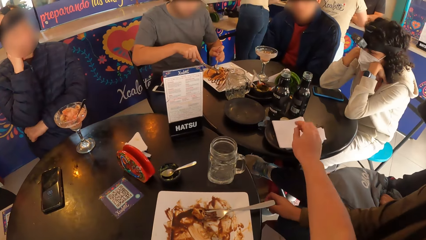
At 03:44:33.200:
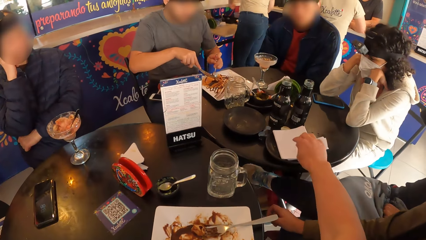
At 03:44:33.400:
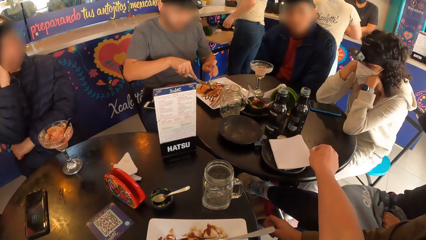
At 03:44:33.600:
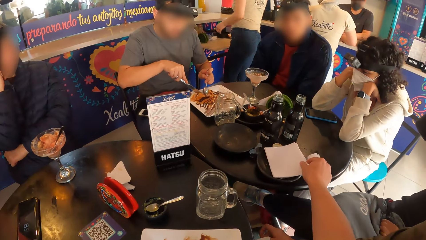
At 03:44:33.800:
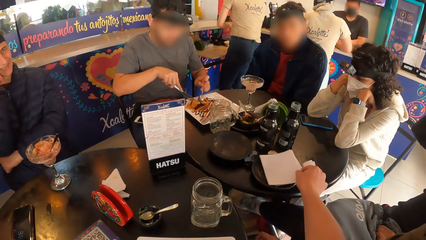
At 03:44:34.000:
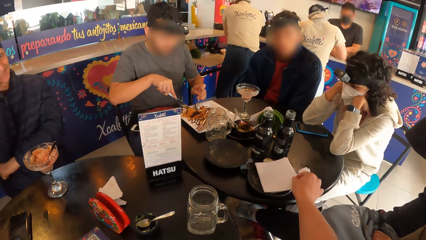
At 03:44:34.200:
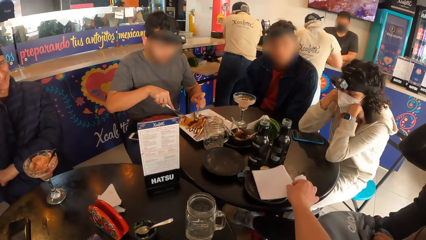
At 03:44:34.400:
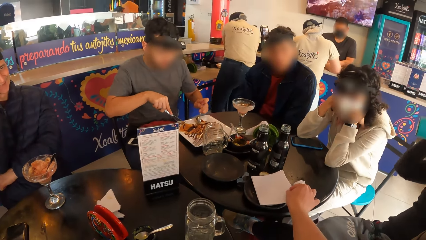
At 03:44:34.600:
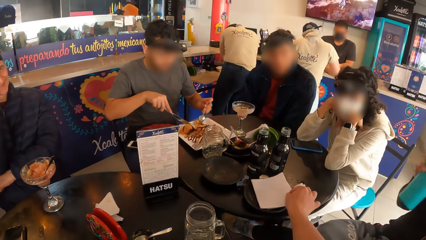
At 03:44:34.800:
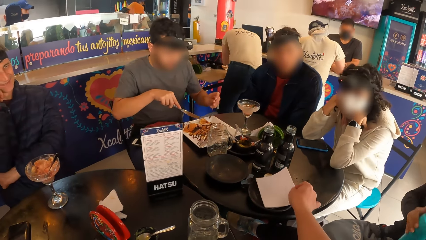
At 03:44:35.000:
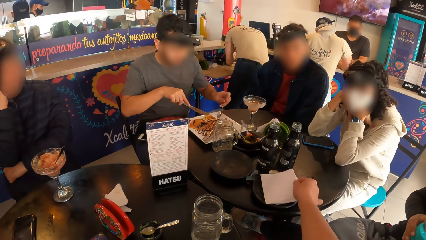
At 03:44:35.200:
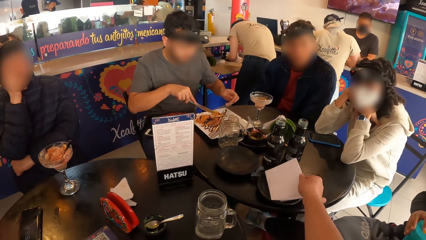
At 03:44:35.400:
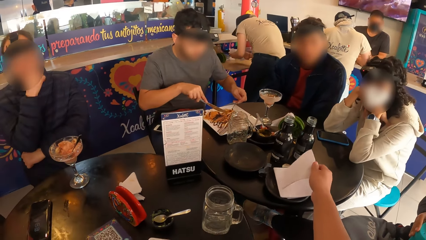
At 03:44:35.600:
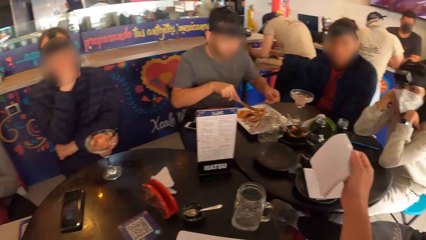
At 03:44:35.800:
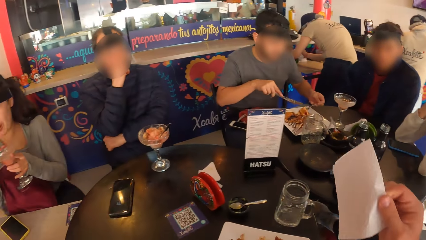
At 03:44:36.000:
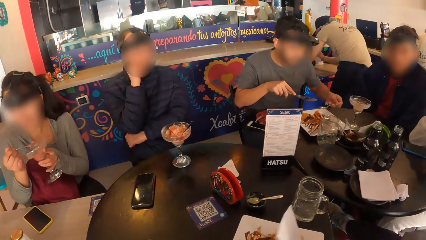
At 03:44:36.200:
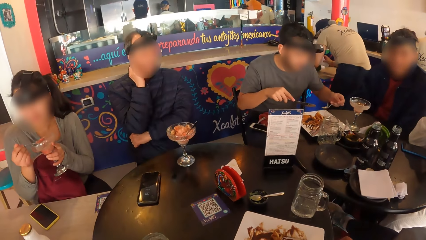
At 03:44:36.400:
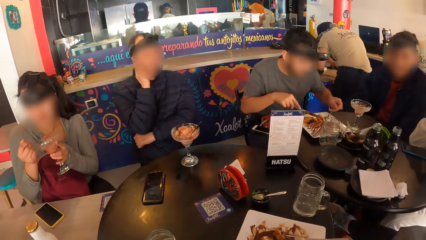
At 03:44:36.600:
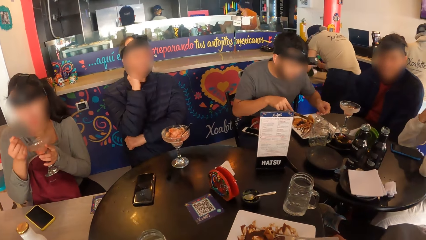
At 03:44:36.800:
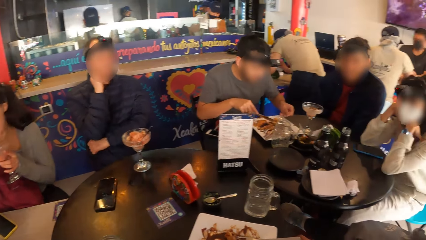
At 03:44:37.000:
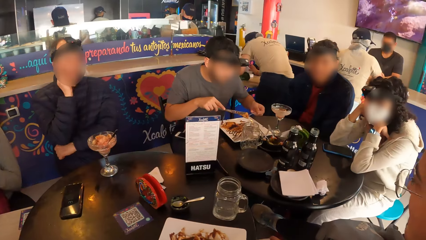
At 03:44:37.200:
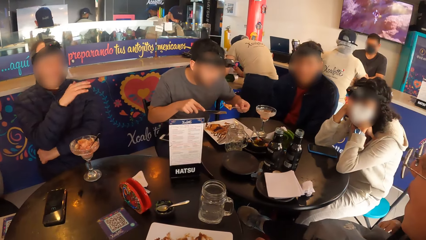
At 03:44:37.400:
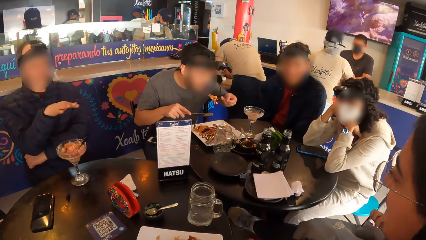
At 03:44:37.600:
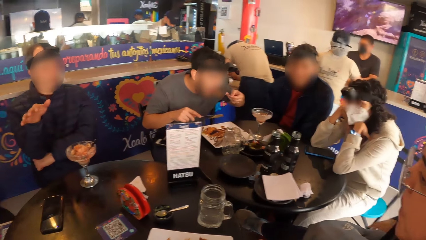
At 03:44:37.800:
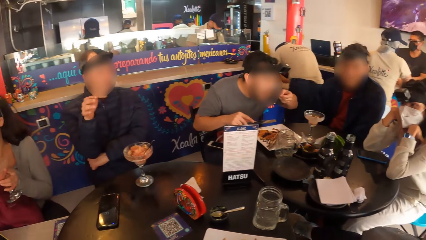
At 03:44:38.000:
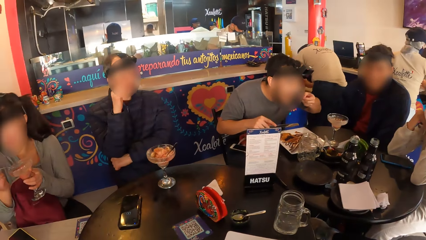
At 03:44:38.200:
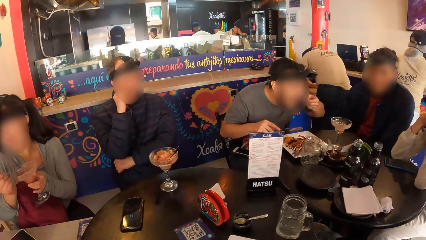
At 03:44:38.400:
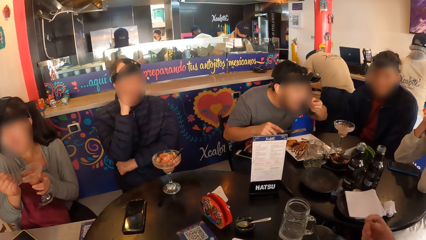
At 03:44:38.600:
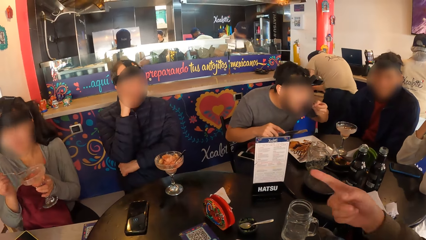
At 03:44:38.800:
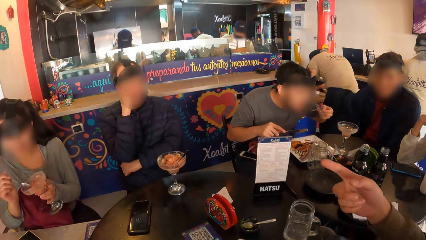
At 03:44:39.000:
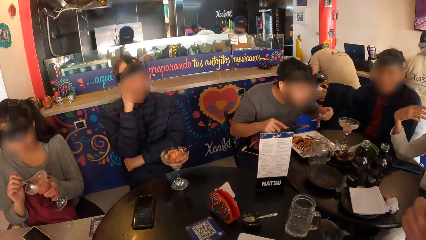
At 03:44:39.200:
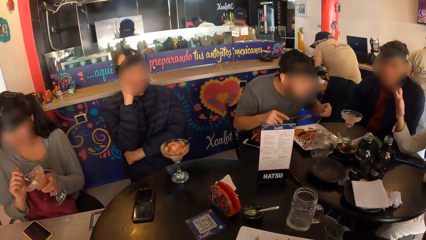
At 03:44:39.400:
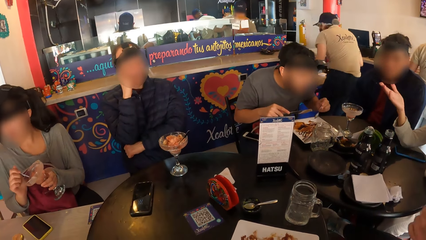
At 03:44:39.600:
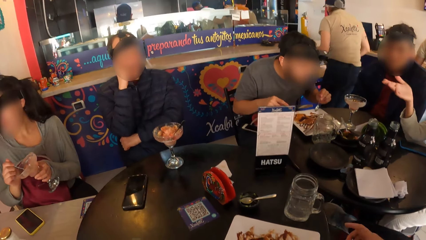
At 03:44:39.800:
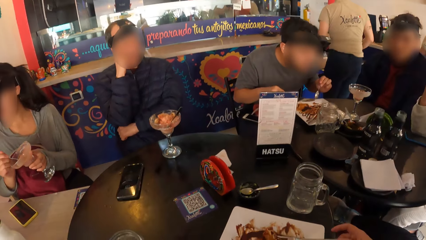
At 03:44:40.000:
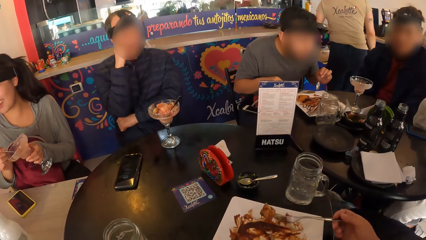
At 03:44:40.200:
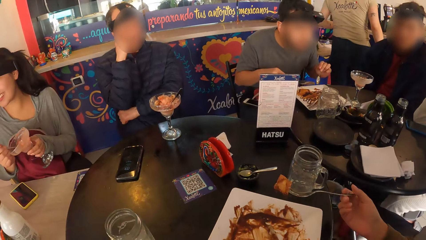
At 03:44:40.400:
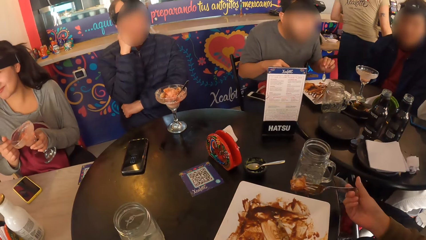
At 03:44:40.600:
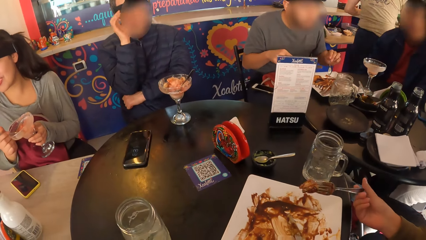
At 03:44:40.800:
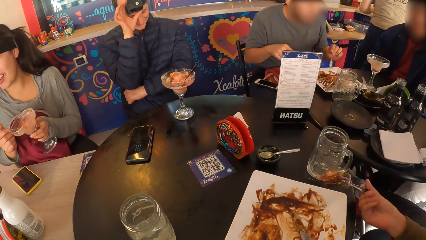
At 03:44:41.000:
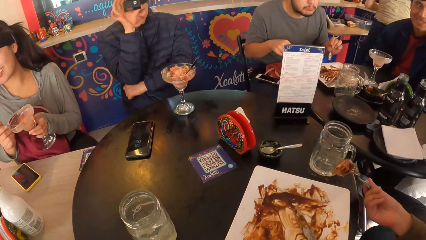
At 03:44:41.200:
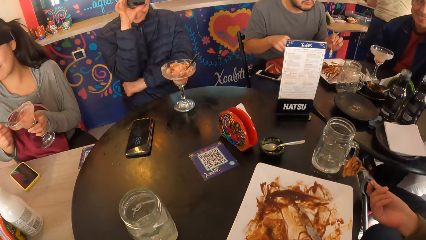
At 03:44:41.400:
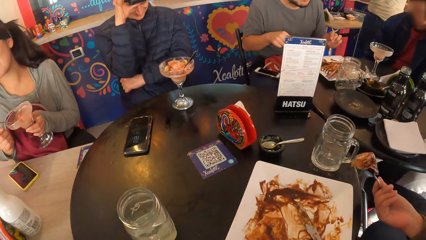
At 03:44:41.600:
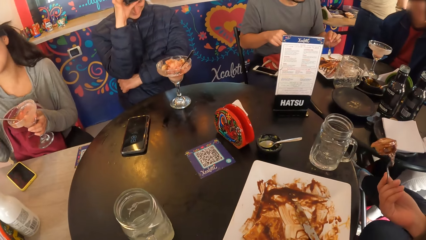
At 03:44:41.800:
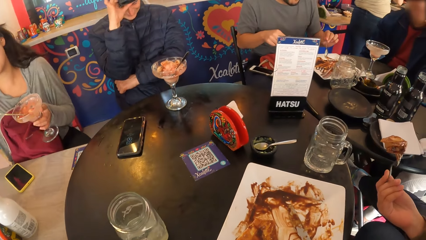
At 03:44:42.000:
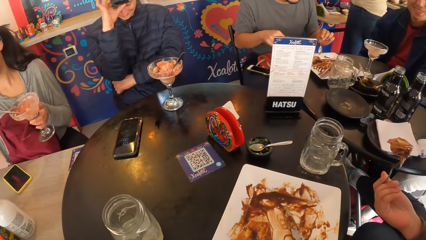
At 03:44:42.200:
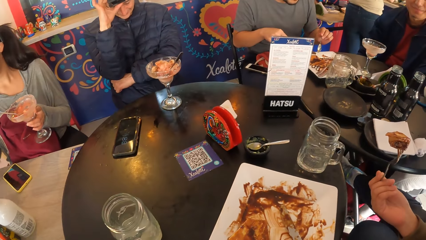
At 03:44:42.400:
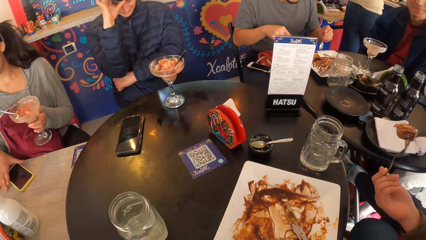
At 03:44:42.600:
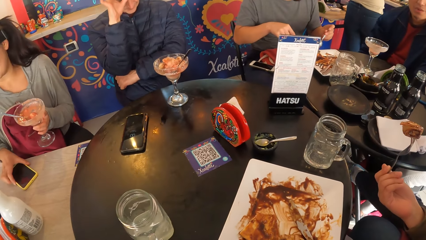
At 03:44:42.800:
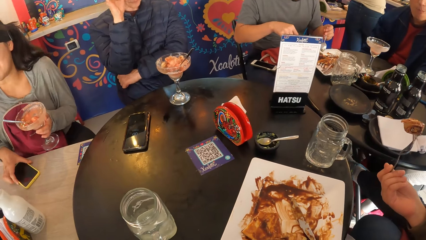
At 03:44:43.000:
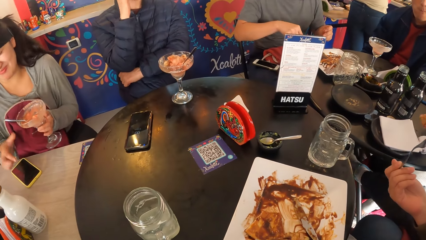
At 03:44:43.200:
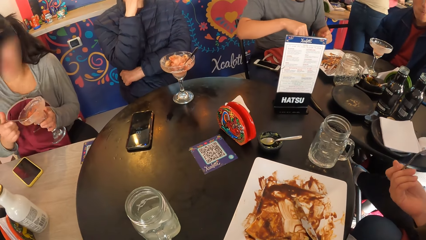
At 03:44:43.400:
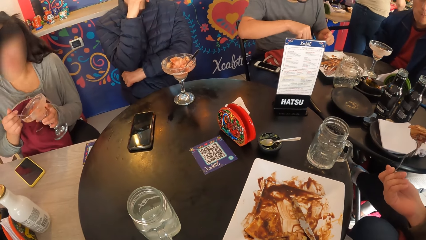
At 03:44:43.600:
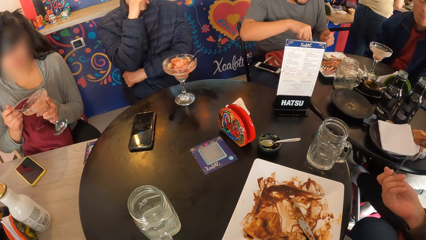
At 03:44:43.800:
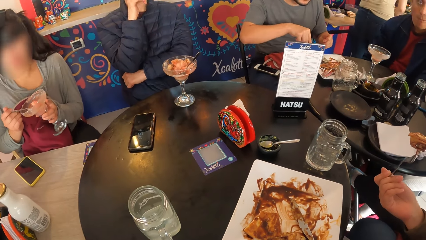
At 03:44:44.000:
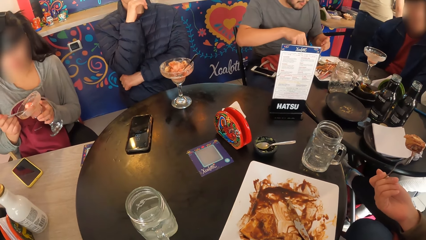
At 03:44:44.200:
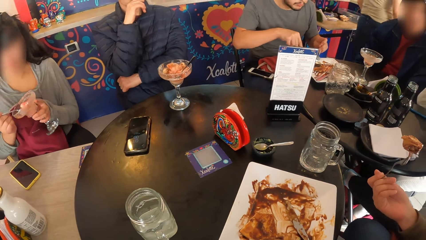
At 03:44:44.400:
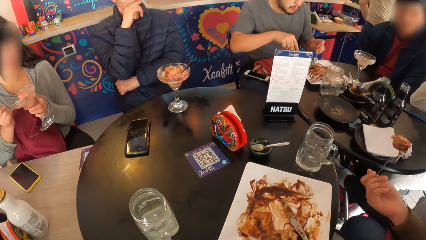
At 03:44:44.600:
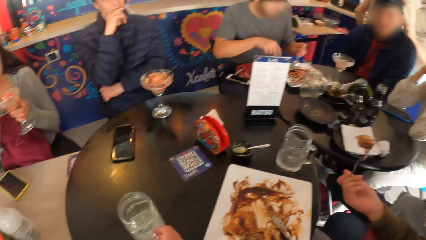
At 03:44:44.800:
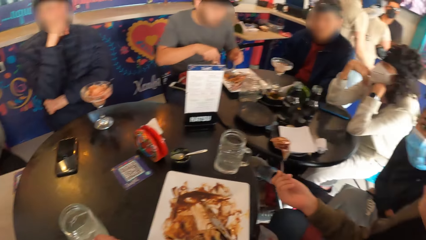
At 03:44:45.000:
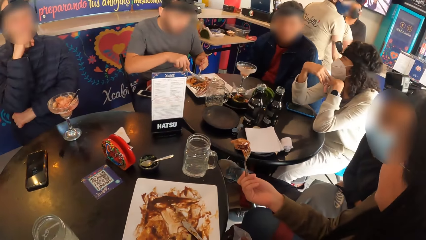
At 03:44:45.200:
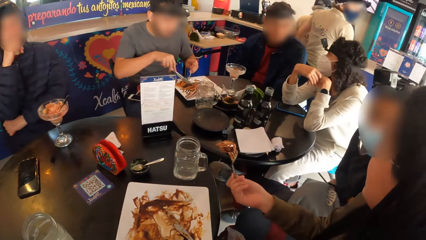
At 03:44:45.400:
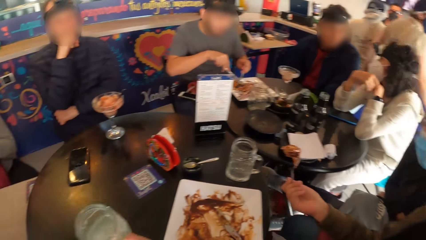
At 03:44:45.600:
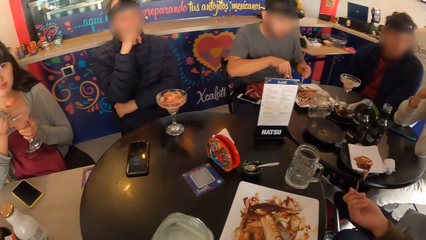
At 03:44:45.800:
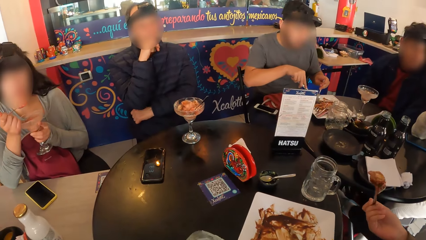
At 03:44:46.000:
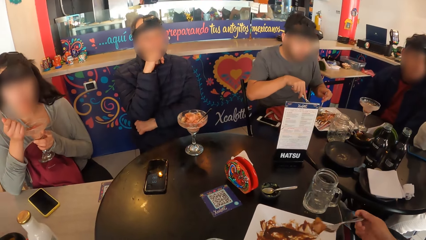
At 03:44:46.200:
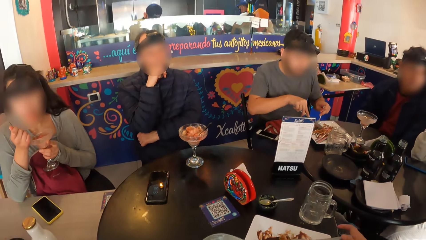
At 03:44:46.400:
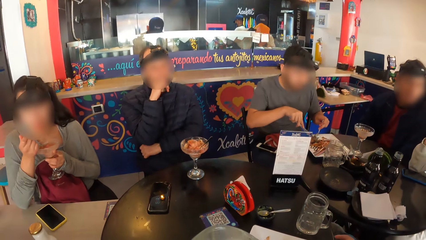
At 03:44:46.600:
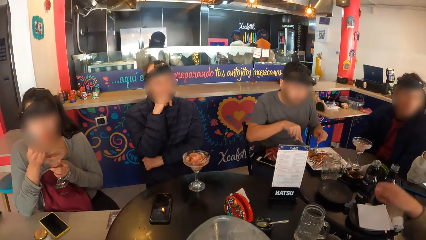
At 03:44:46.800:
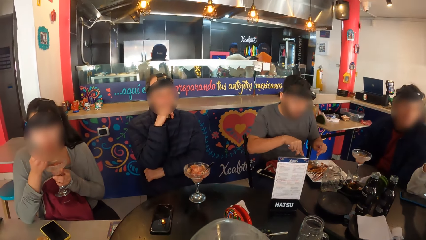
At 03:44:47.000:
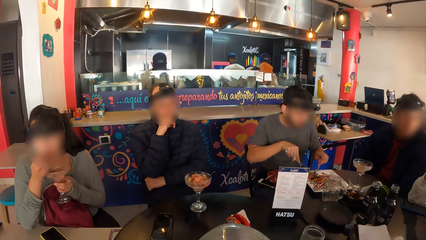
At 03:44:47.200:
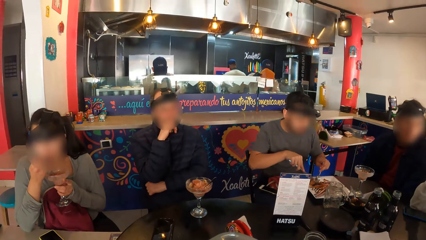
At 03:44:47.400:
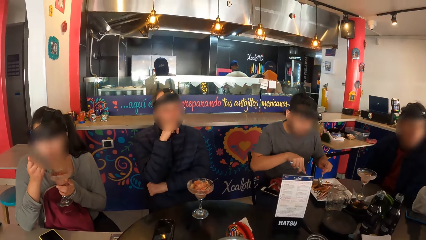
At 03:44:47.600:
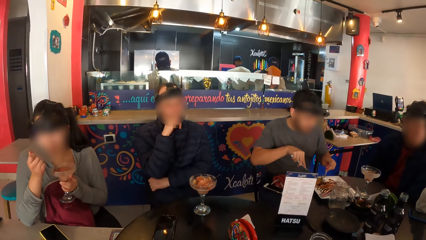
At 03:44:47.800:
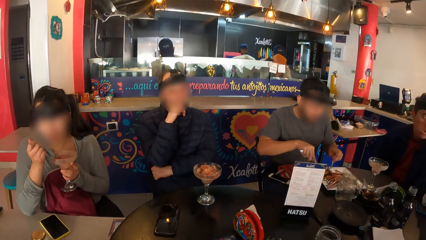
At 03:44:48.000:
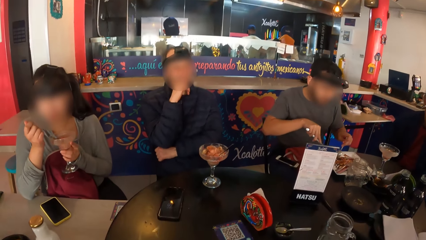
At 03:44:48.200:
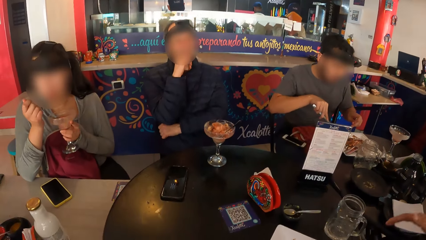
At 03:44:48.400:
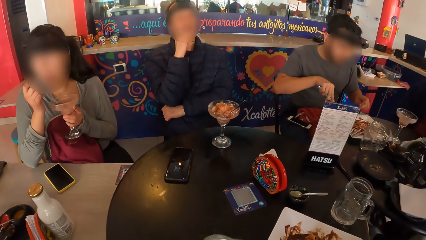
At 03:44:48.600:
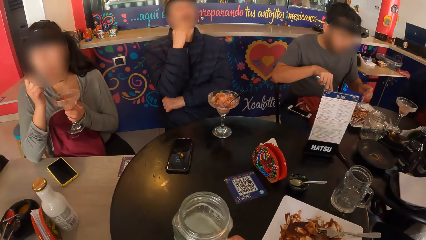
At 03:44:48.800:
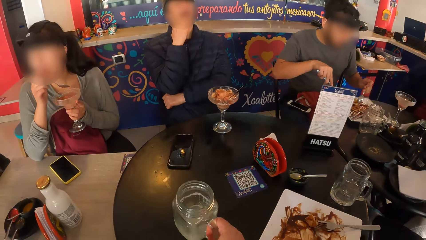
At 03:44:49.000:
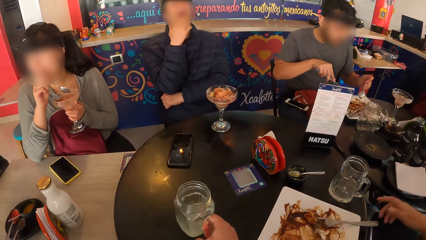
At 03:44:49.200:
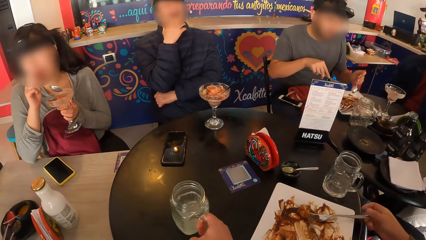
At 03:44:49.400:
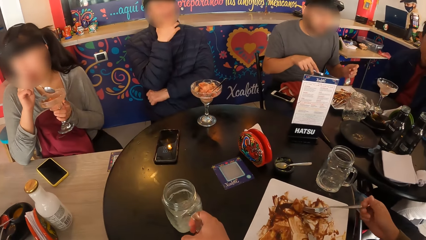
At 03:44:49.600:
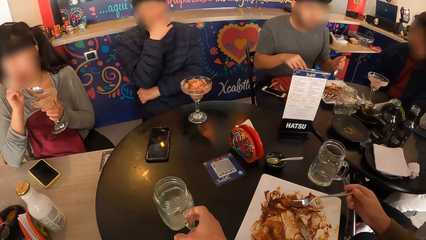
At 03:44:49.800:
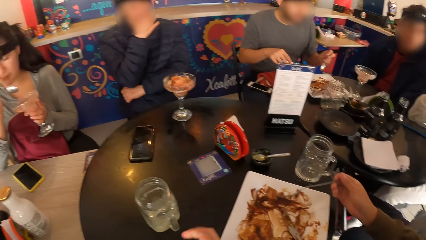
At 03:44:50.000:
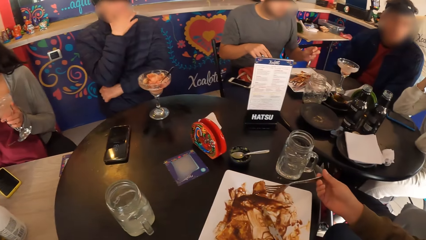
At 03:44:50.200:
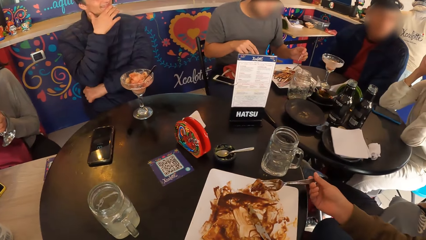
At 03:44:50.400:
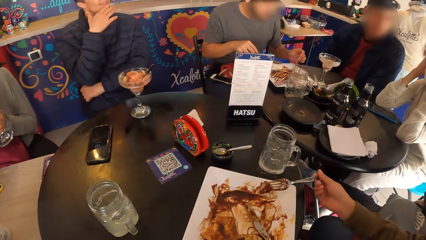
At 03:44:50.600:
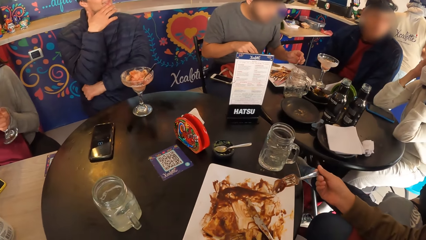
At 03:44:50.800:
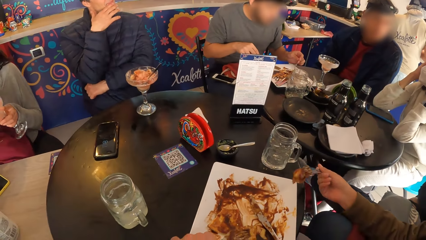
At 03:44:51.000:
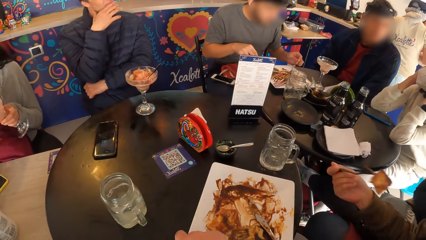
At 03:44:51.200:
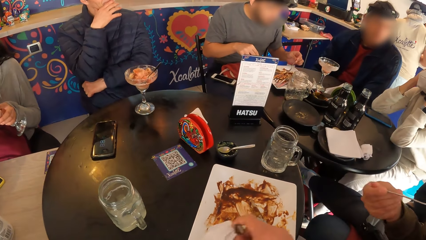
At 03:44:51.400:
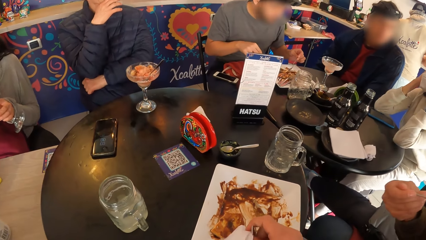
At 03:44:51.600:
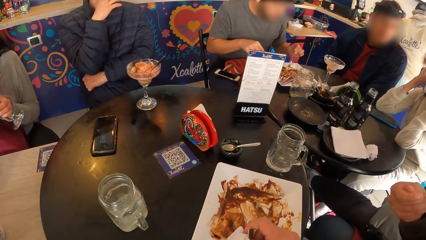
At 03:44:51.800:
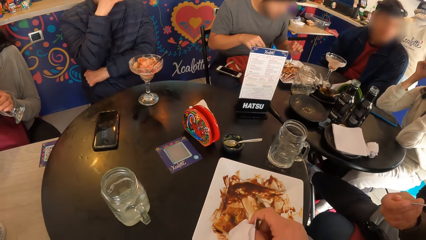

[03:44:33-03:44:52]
The camera wearer picks up a tissue from the table with his right hand. A man eats the waffles with the spoon in his left hand. Another man touches his eyes with his right hand. The camera wearer takes a cup on the table. He drinks something from the cup. He drops the glass of water on the table with his right hand. A woman takes the waffles with the fork in her right hand.
